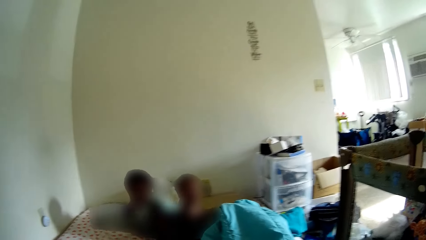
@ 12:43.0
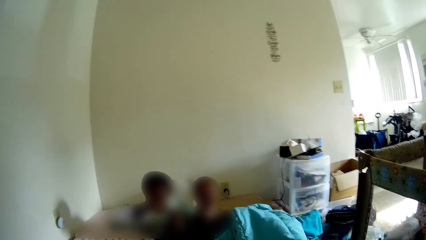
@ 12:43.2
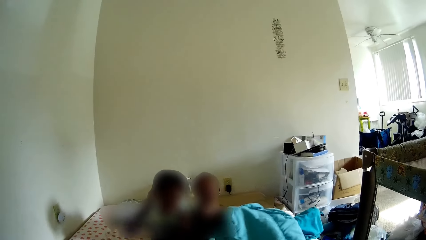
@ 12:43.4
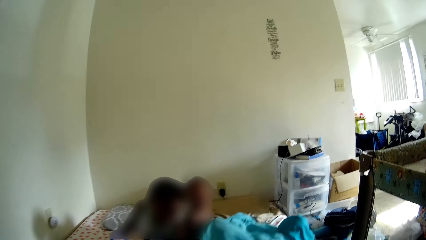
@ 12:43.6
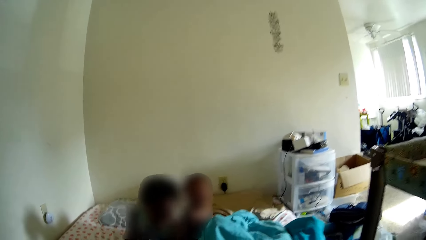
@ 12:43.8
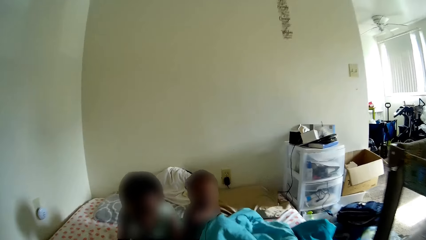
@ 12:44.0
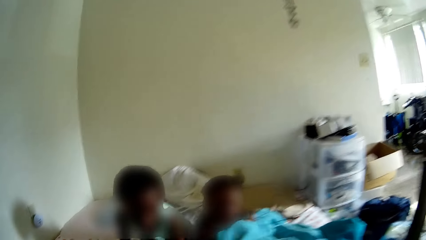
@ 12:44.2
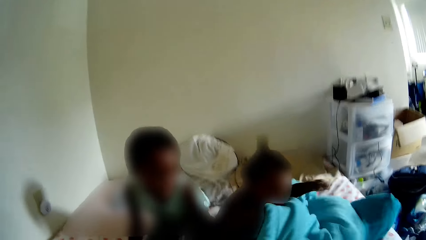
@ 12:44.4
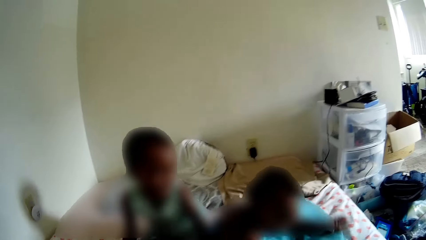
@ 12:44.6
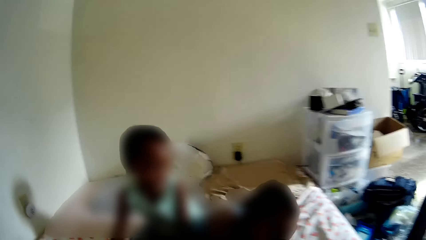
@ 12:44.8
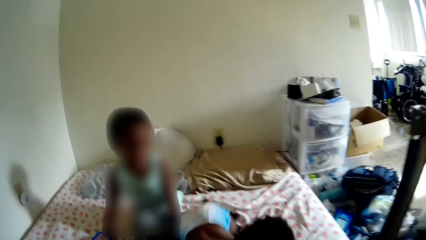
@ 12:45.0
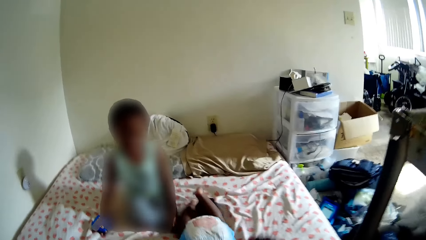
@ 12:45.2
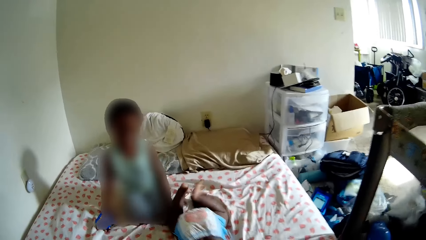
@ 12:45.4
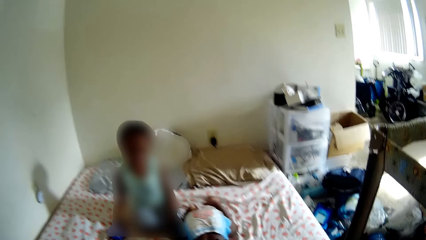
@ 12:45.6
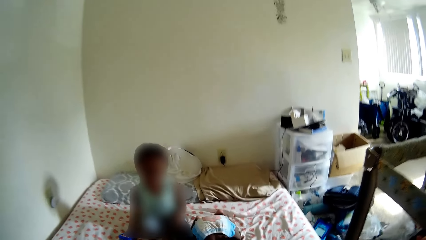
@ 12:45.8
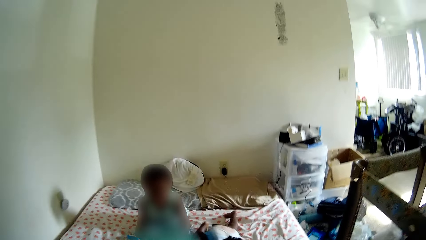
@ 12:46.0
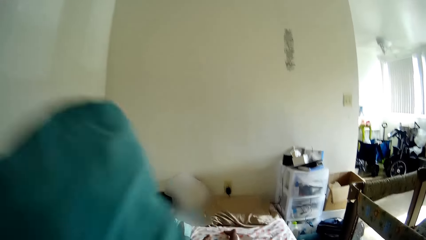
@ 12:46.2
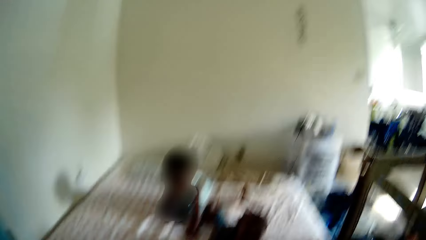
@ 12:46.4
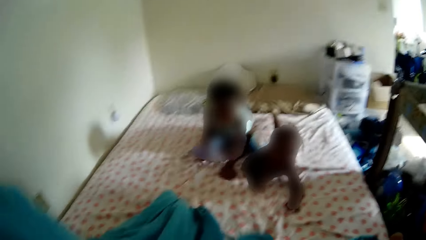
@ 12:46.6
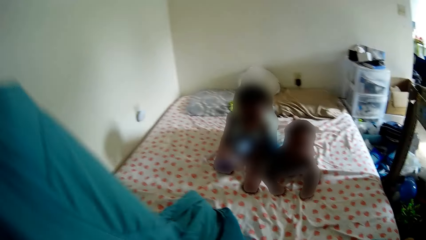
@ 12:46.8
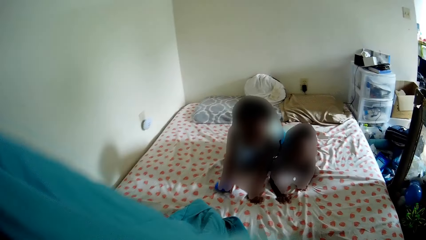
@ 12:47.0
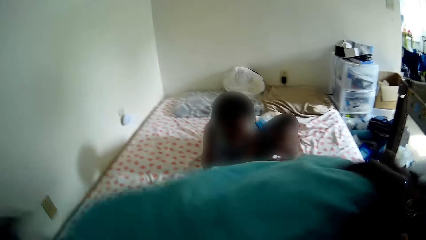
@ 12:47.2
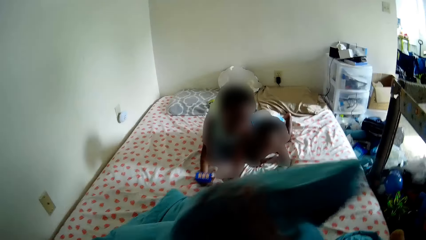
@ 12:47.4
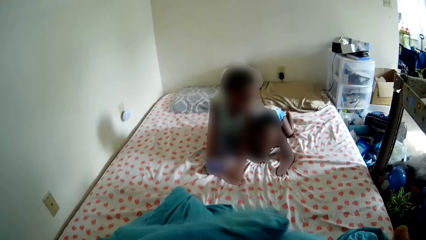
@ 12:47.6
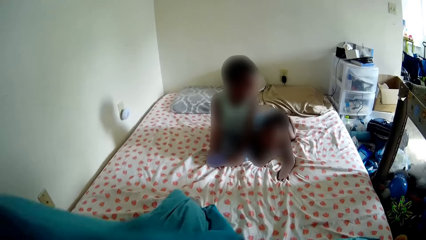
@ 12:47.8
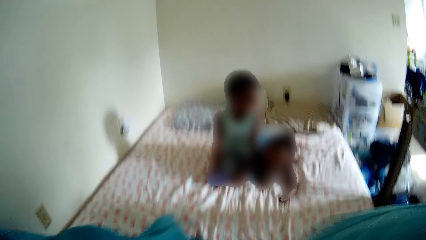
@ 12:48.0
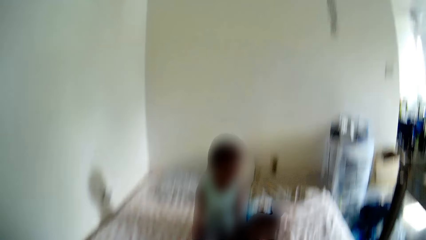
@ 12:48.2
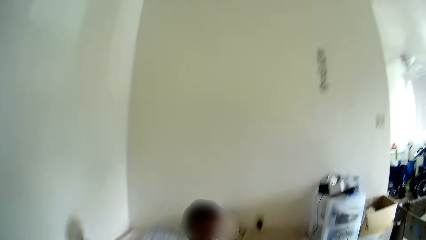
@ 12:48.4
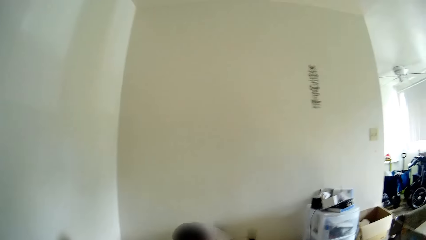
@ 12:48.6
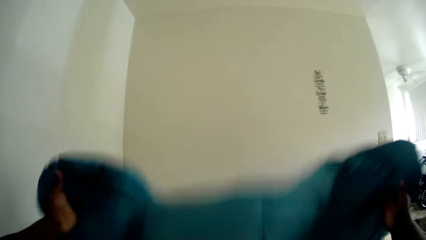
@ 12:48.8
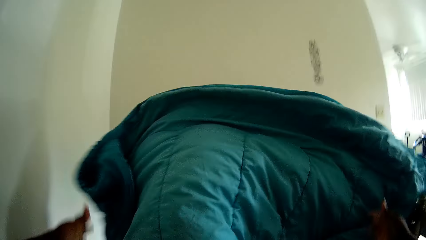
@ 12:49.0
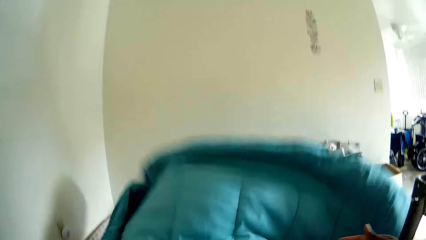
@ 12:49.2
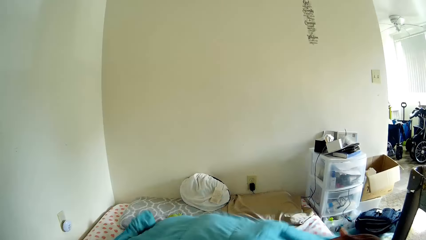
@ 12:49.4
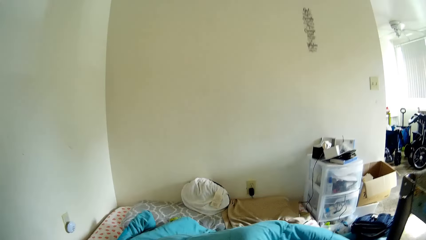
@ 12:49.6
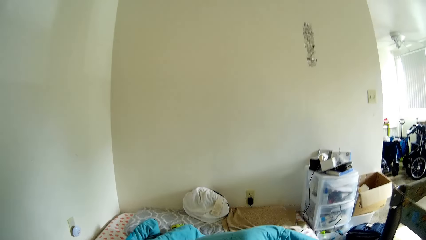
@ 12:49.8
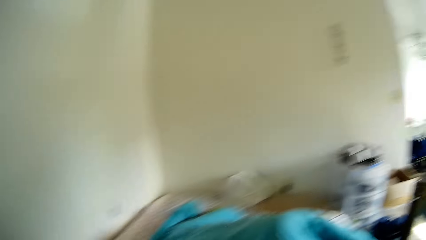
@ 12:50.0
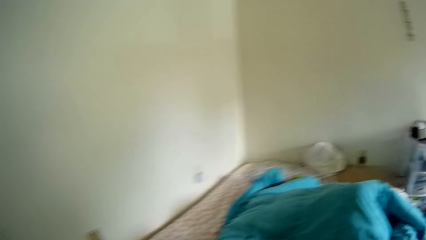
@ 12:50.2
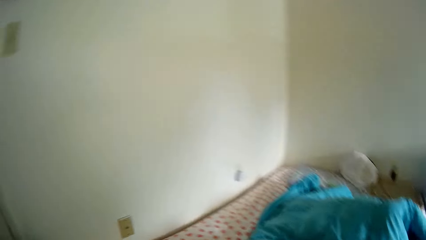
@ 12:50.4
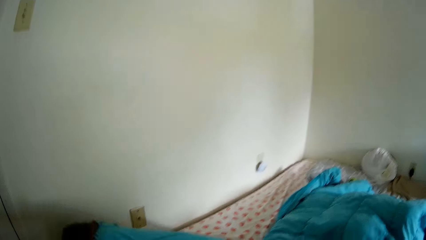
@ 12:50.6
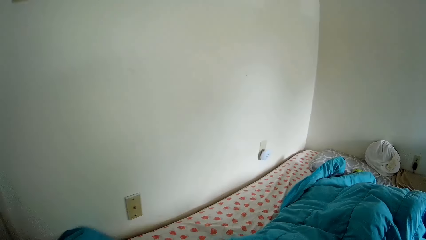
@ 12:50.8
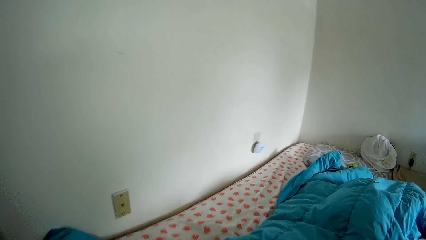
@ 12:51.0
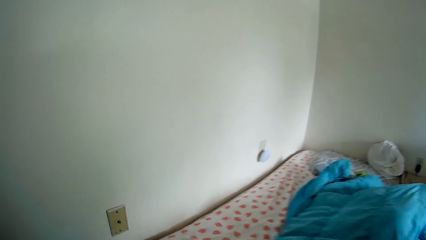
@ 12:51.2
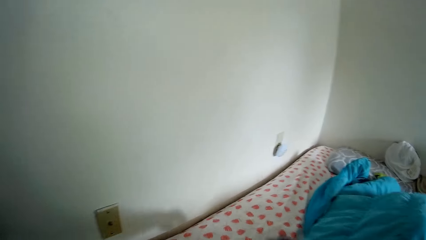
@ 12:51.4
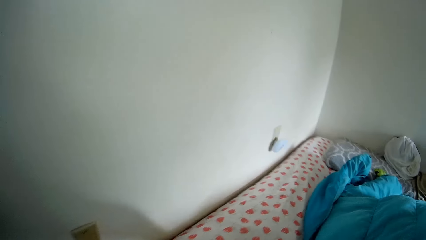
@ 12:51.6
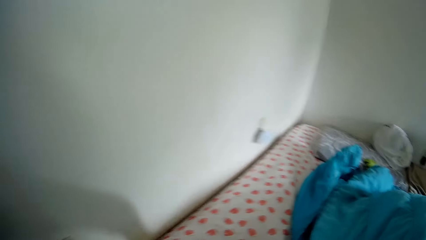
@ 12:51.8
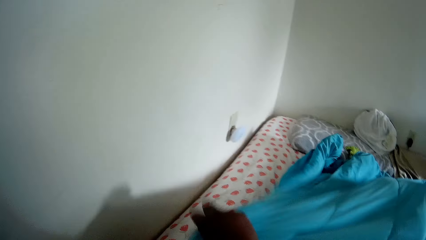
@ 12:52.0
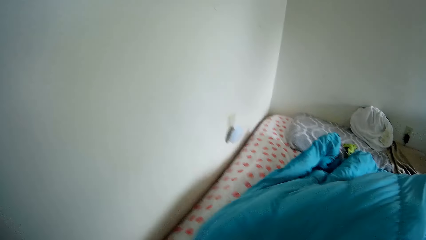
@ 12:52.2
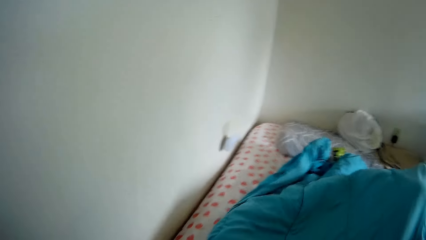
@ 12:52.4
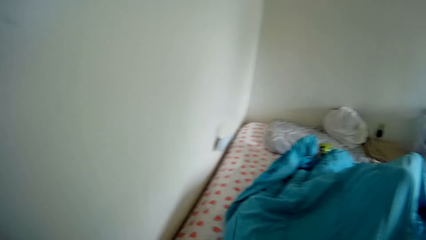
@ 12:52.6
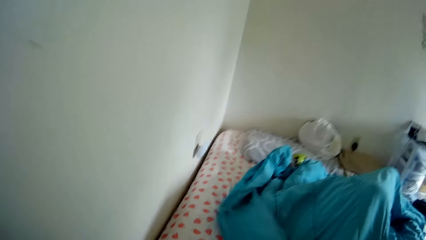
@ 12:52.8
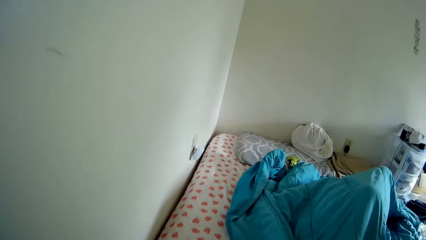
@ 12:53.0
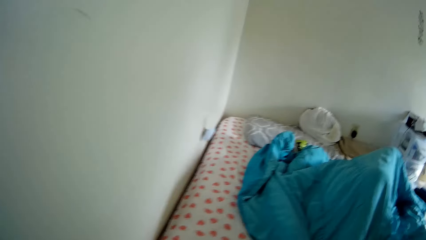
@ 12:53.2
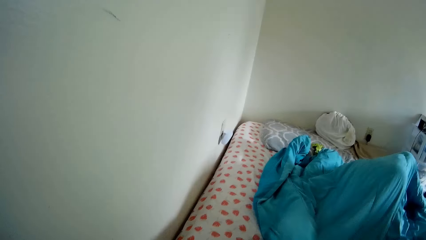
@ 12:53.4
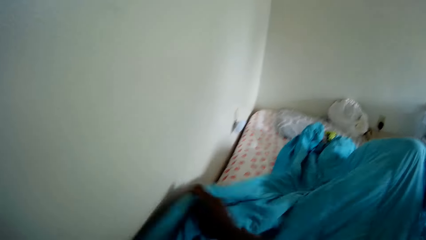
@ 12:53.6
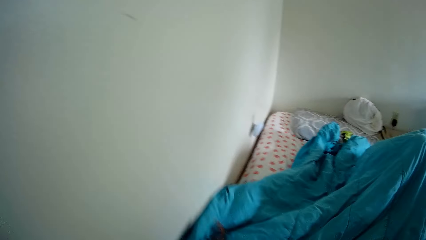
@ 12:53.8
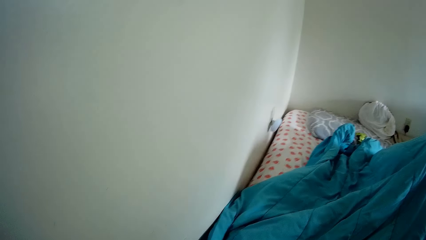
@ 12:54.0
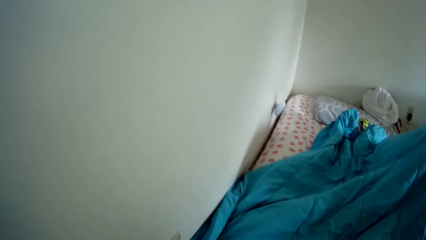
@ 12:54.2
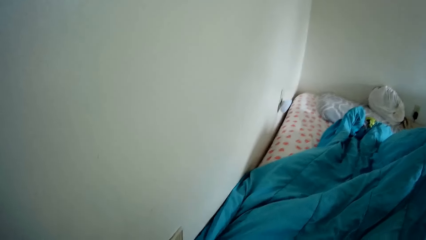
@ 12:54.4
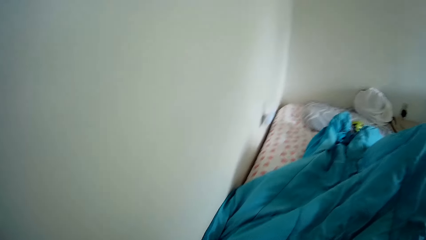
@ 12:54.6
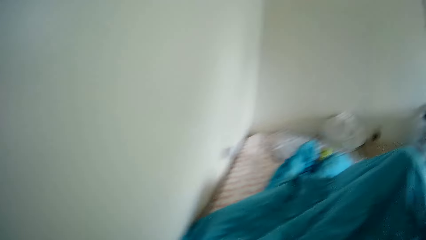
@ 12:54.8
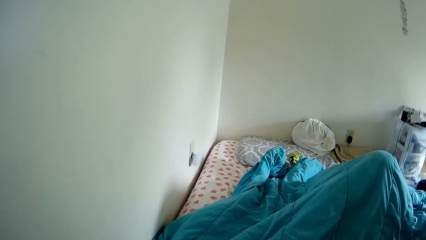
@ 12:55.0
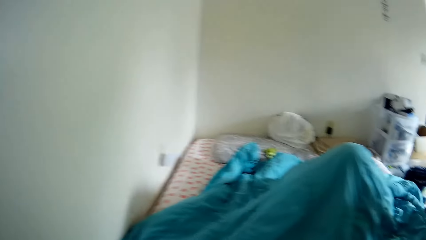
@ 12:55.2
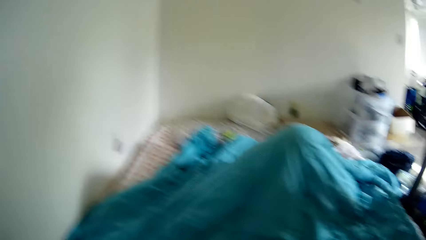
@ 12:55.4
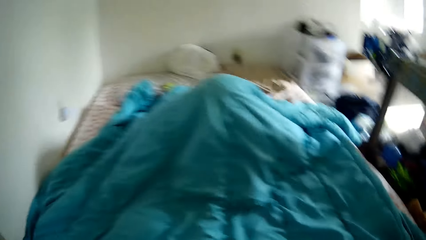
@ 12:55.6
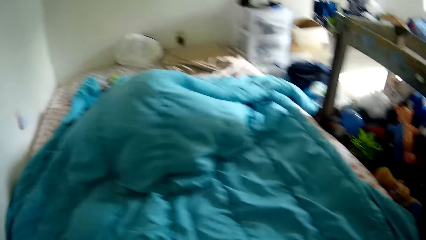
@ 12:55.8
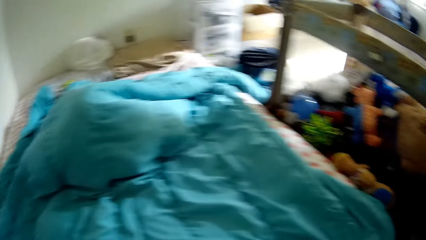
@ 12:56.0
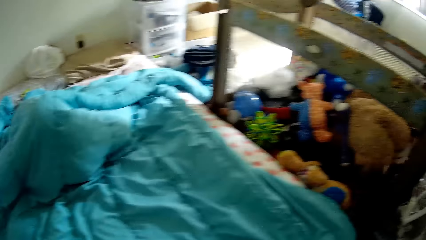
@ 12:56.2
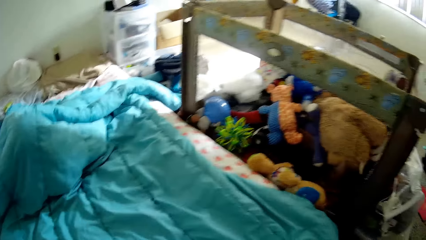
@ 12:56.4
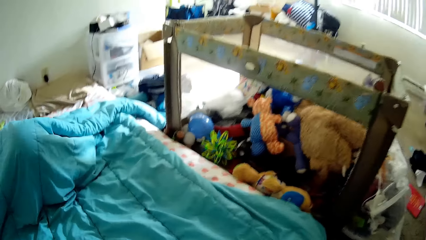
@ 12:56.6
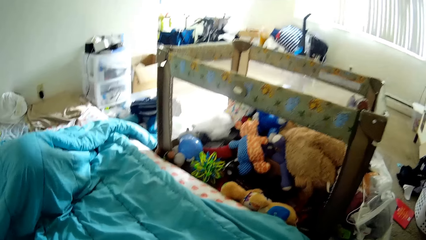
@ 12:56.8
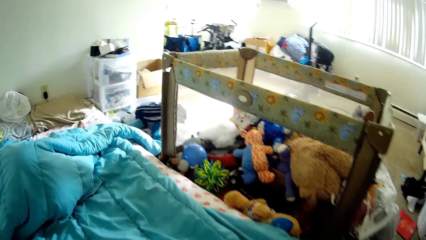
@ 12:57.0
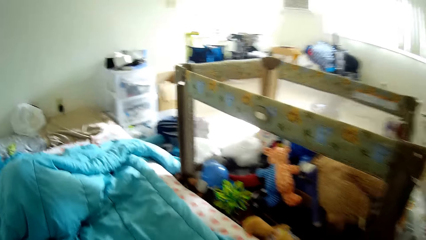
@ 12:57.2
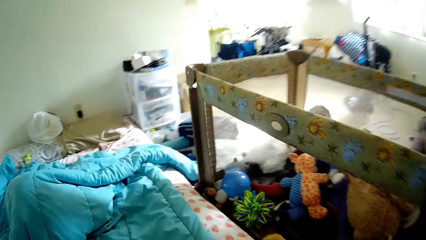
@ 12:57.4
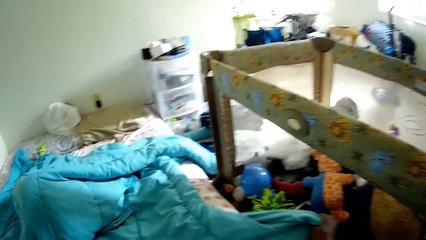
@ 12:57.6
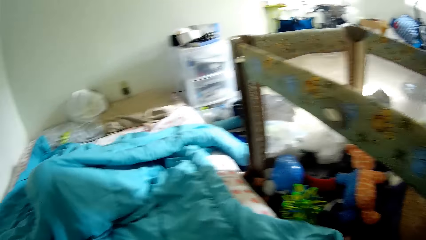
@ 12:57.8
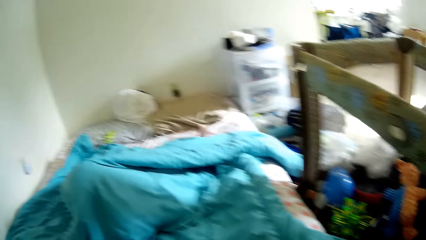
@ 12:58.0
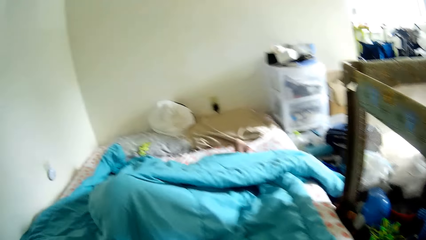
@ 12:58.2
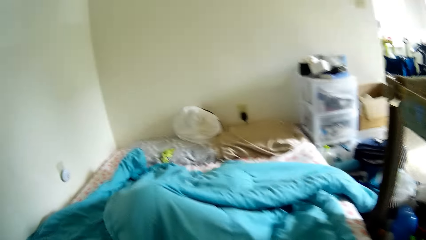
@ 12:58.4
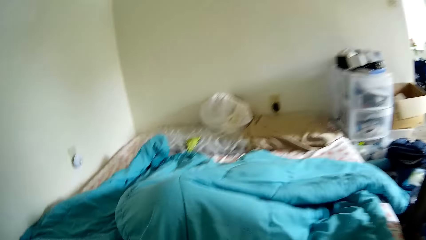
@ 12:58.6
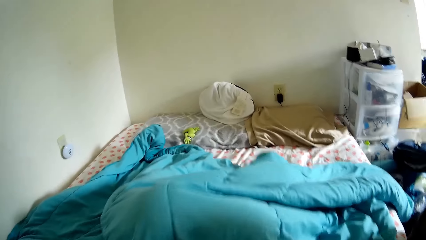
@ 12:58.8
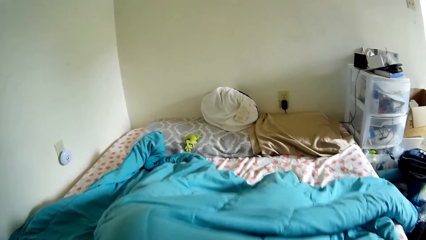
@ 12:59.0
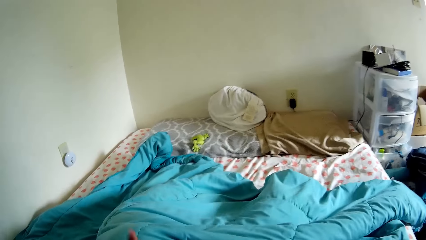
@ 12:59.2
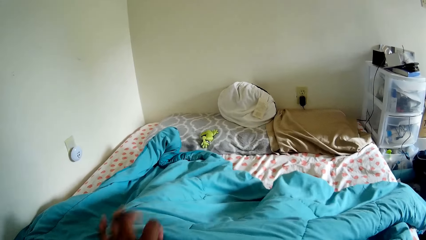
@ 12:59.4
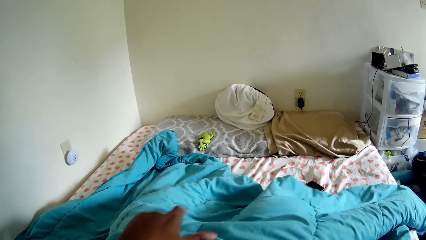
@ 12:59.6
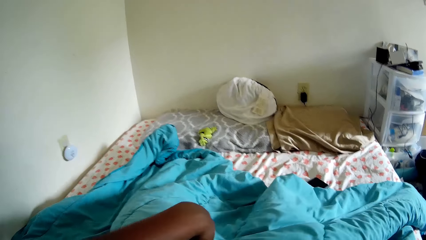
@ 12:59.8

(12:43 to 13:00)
The camera wearer plays with the kids. They cover both the boy and the baby with the bed cover.
